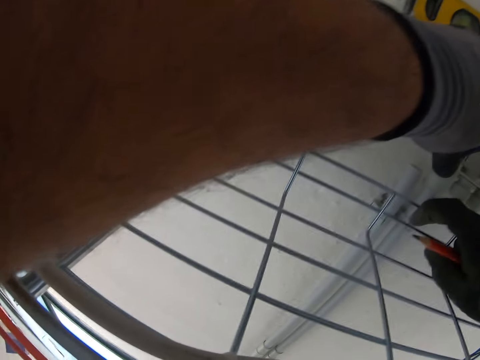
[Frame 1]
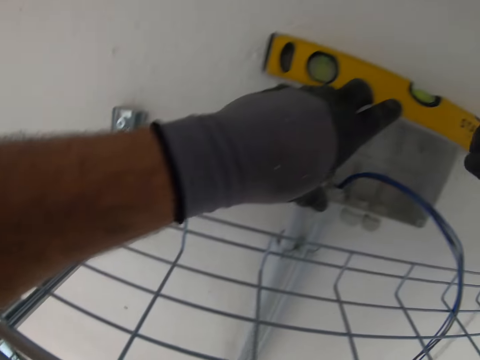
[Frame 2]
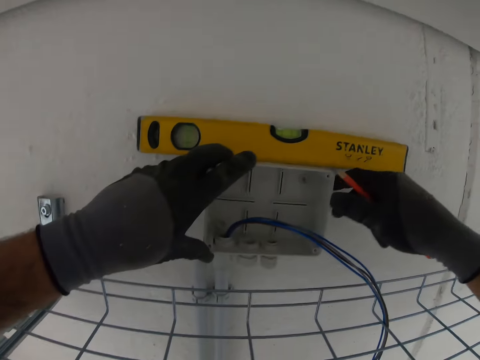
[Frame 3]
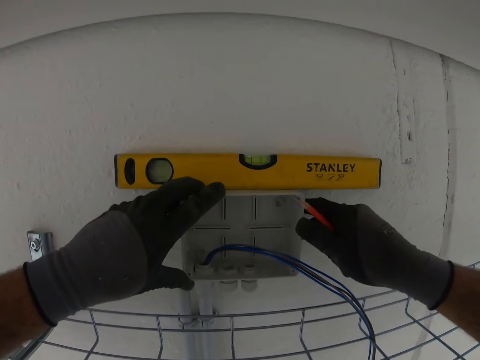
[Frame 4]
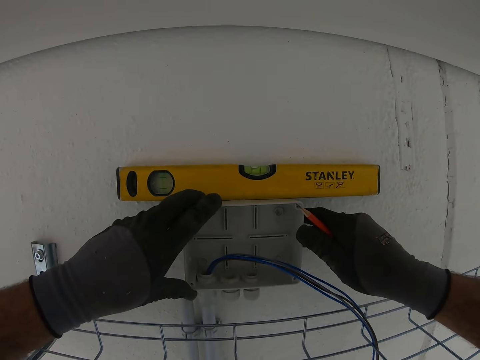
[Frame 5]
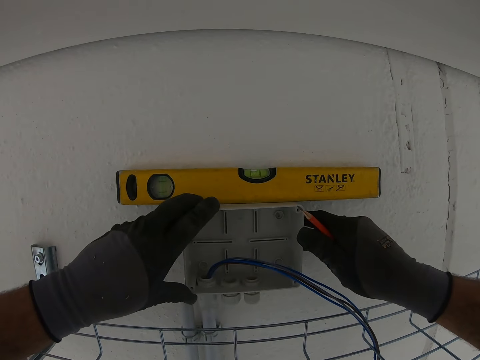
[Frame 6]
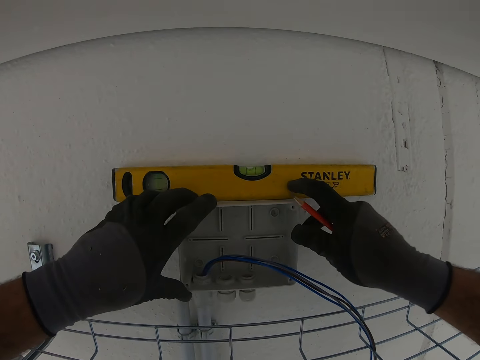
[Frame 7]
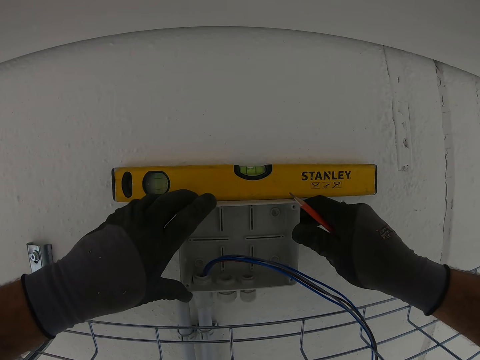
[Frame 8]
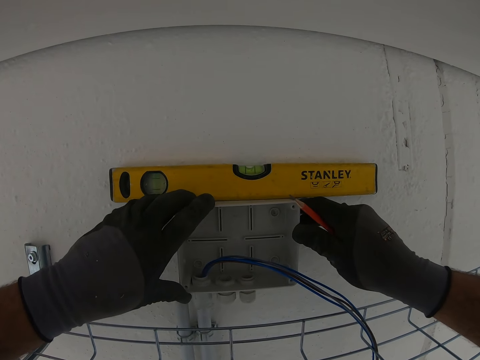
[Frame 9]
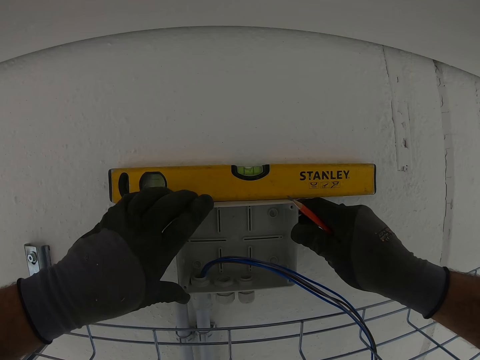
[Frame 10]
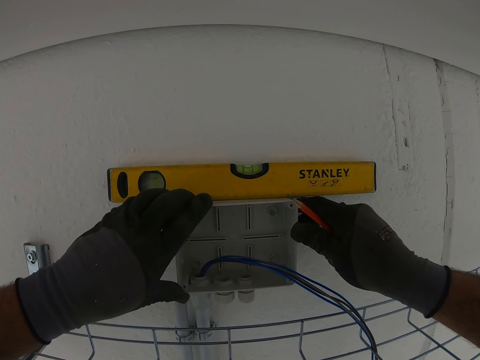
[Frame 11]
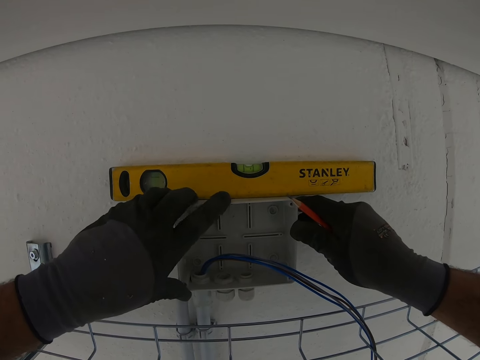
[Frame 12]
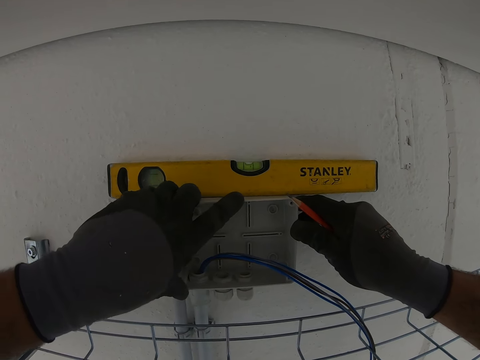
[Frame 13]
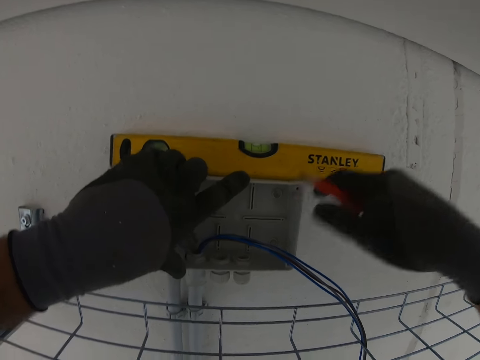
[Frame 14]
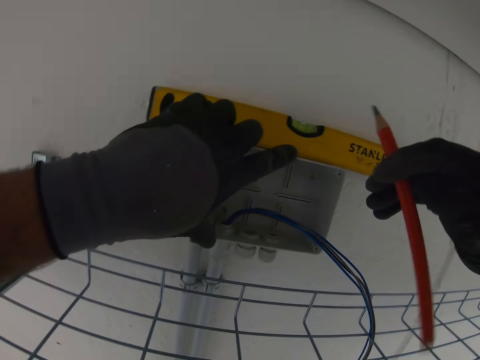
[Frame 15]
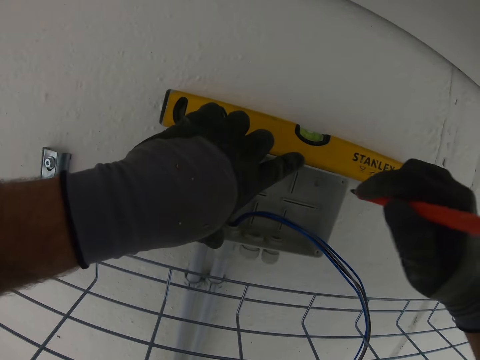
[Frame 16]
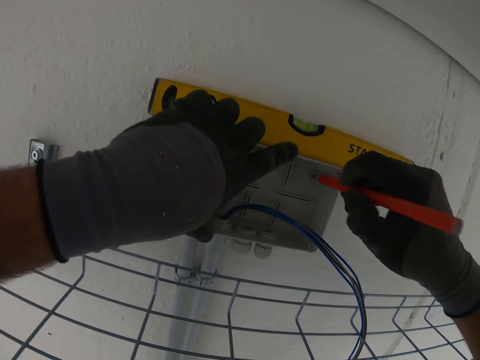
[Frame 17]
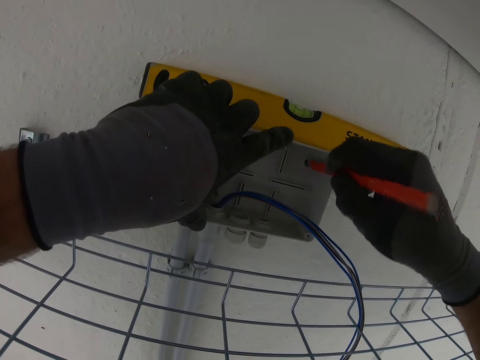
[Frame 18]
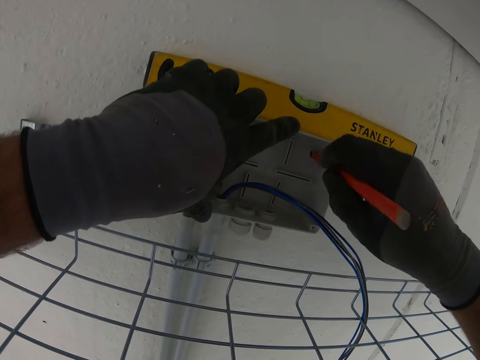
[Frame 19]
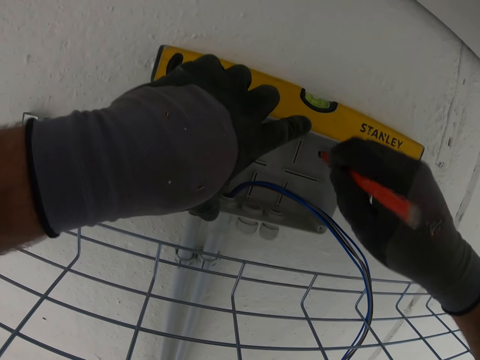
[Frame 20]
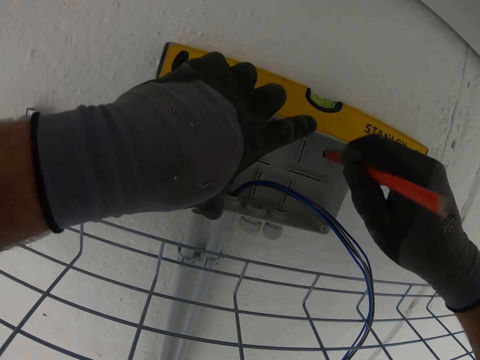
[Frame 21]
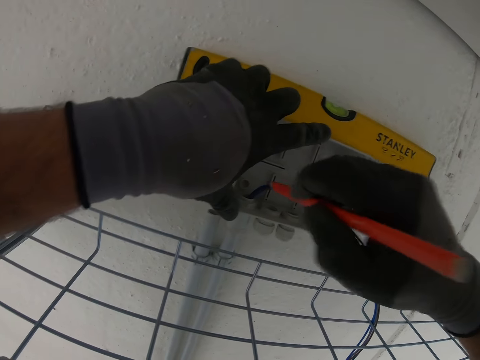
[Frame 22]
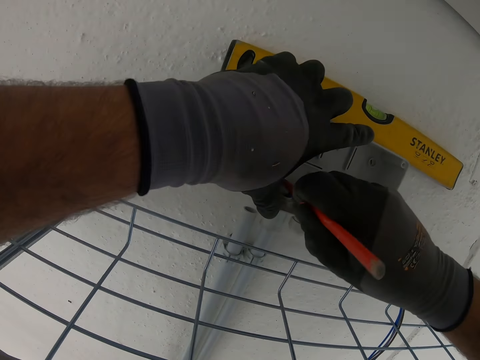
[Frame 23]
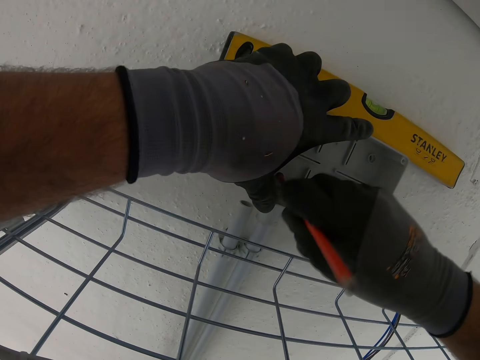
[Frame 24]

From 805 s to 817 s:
The camera wearer marks the socket hole on the wall with a pencil.

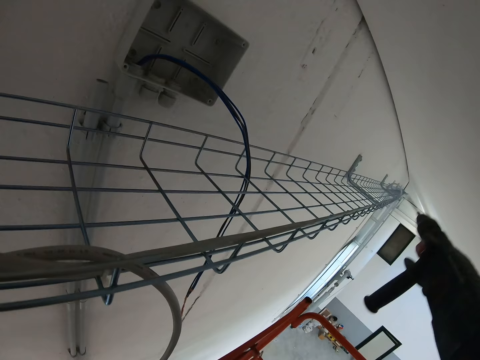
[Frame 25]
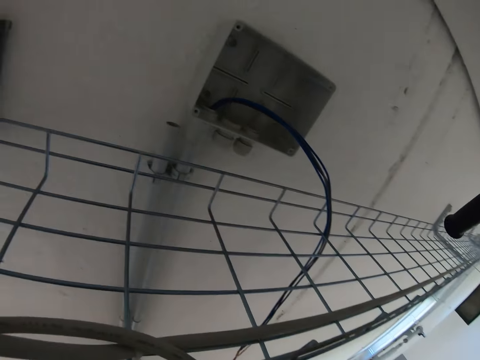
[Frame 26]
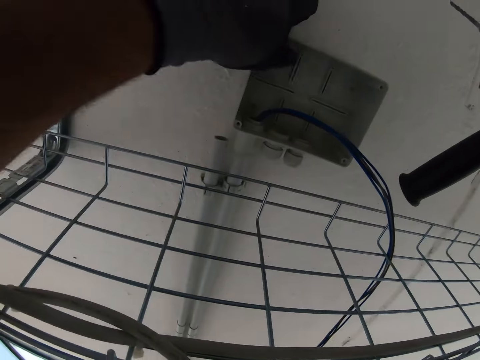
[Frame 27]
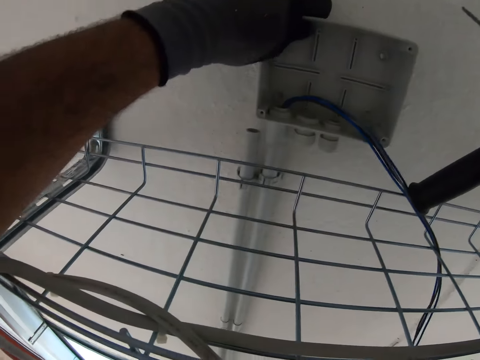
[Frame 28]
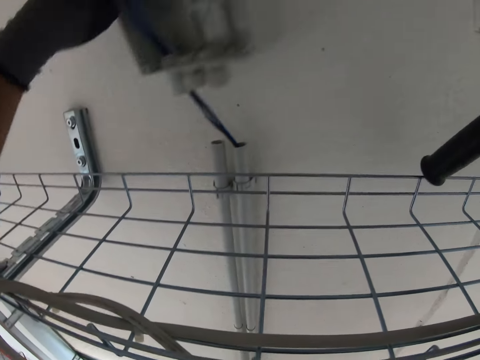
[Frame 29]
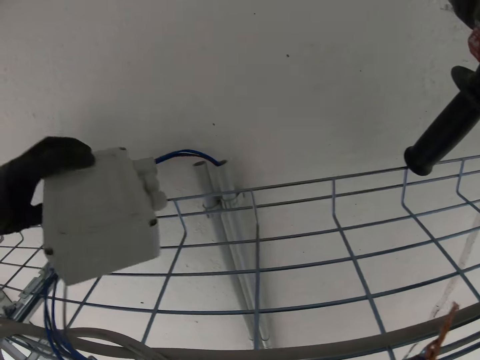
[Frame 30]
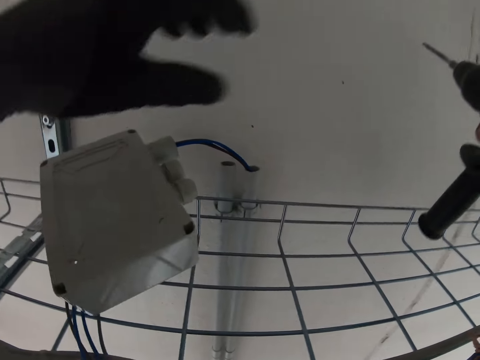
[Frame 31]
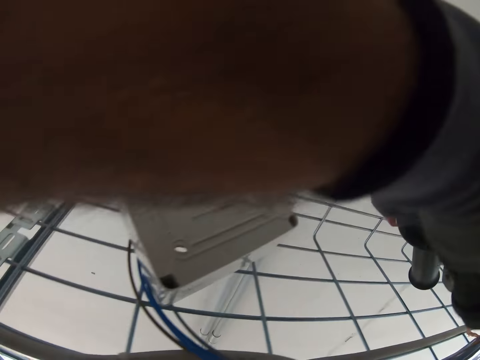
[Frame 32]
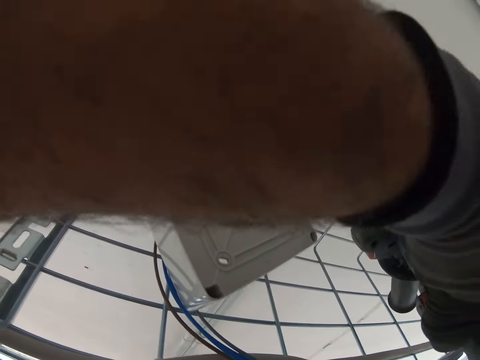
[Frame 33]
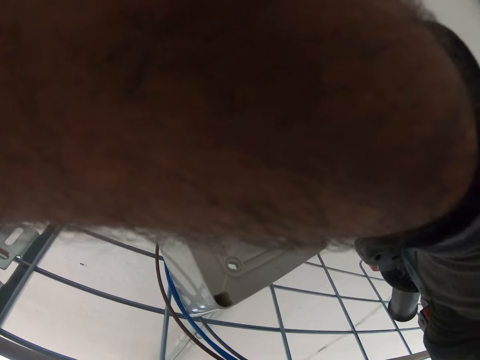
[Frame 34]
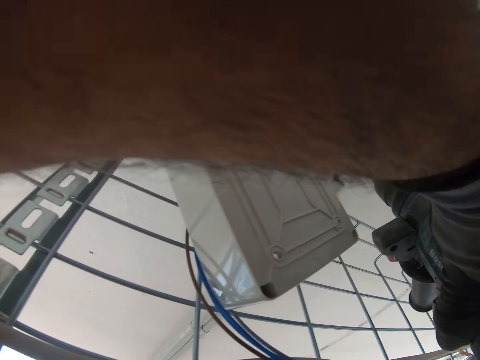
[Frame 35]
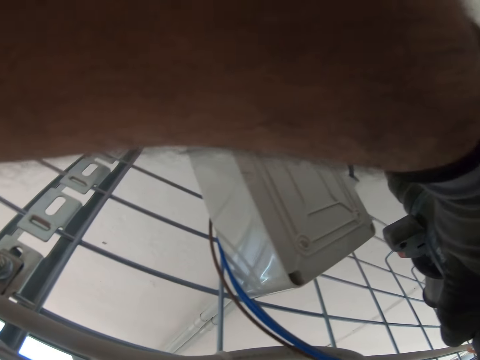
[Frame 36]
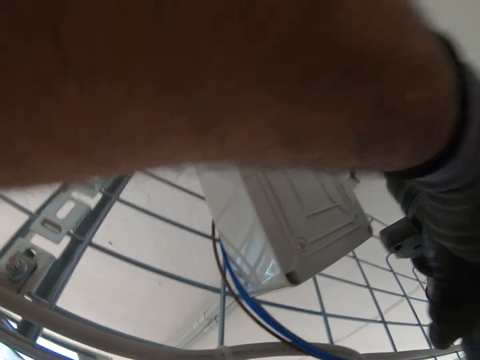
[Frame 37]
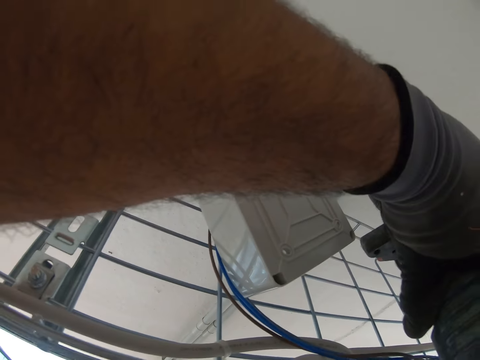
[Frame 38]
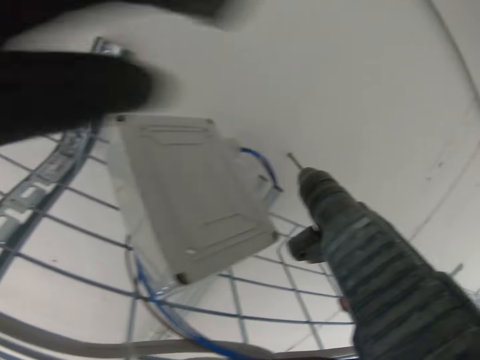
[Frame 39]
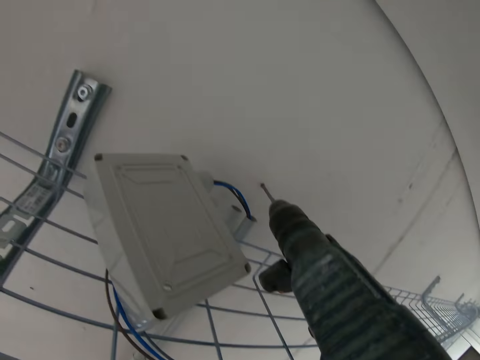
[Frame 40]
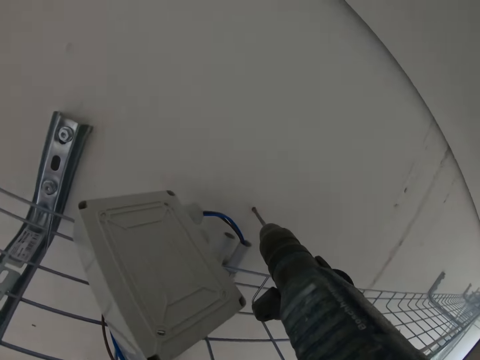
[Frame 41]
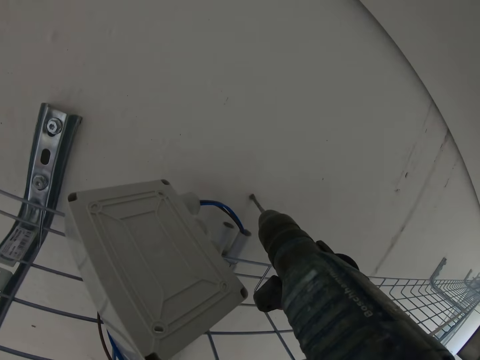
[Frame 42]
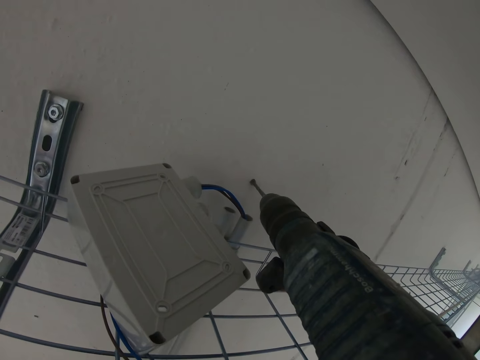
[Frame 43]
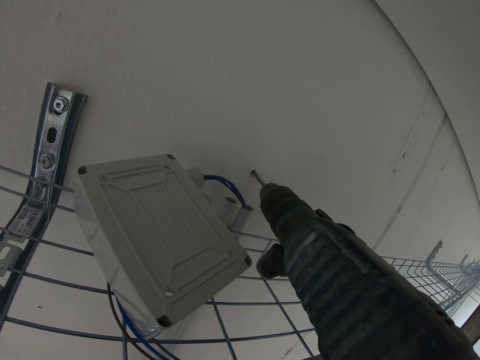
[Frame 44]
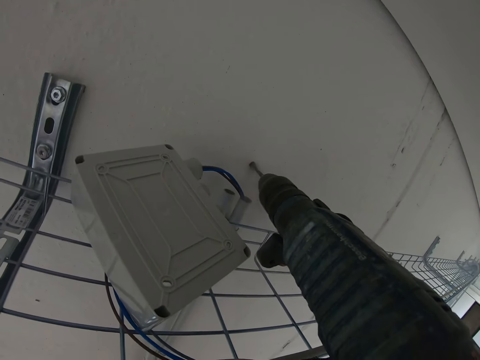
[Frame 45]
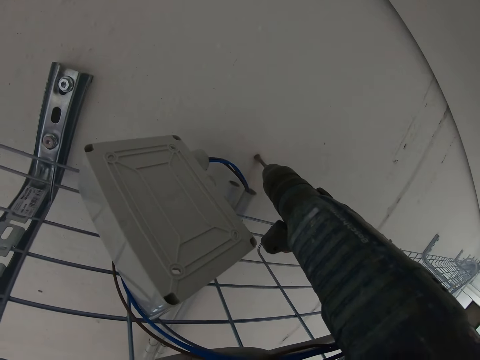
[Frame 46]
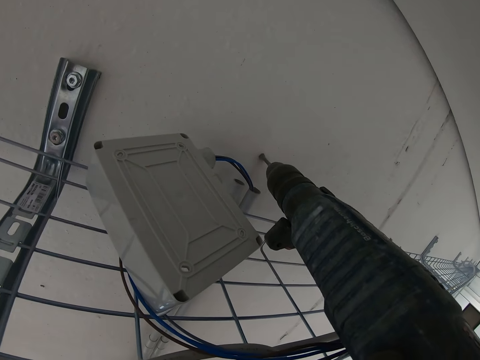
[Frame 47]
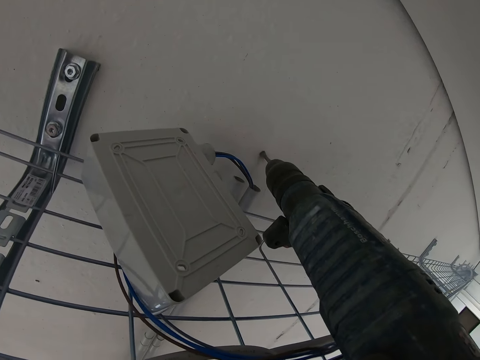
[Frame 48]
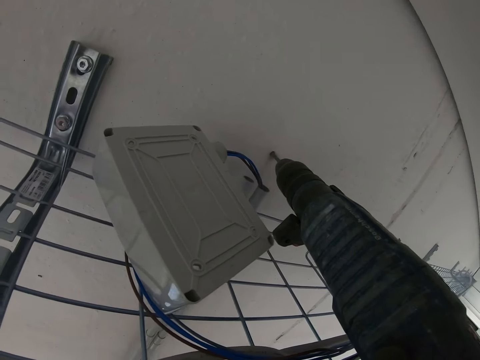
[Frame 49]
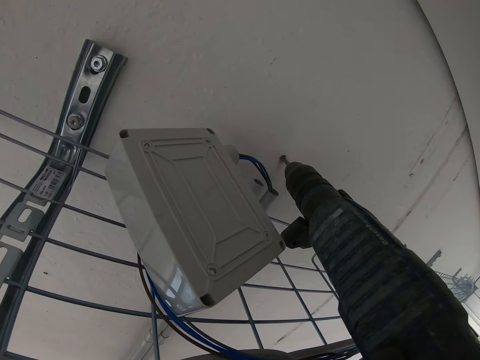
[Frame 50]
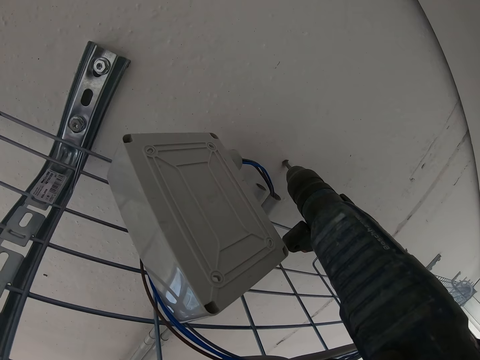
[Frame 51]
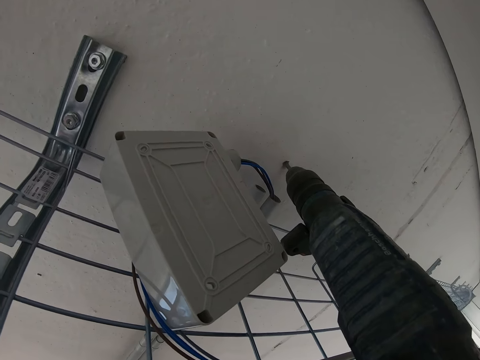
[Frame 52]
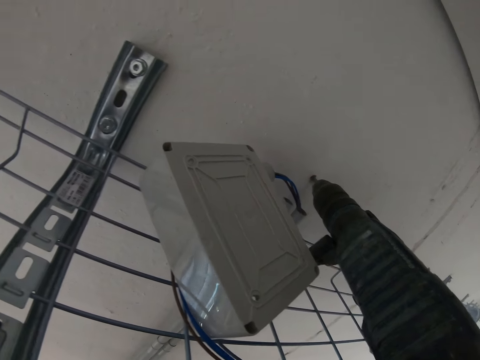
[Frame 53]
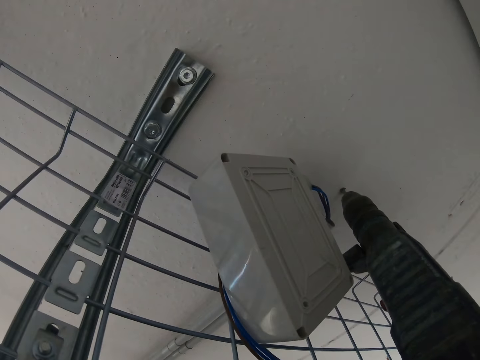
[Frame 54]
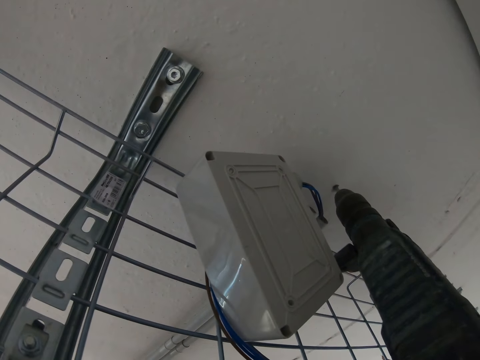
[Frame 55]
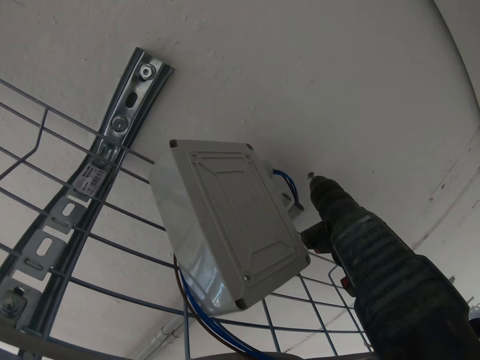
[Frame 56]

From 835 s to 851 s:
The camera wearer removes the fuse box from the cord hider. They turn the socket to the left. They make a hole on the wall with the drill. They drill a hole on the wall with the power drill.
